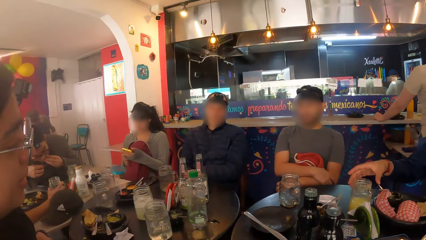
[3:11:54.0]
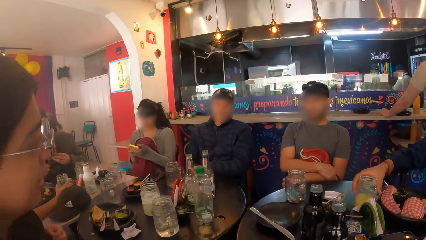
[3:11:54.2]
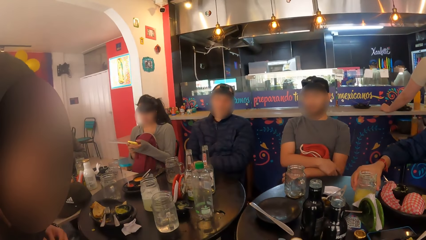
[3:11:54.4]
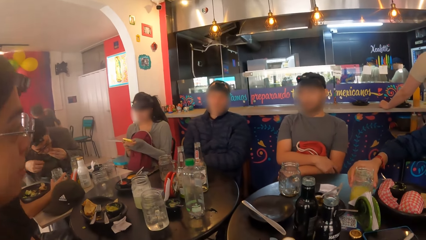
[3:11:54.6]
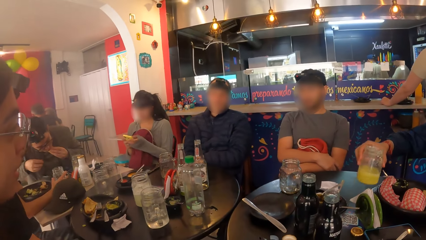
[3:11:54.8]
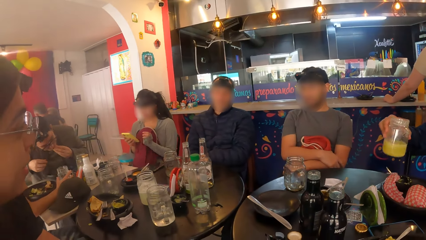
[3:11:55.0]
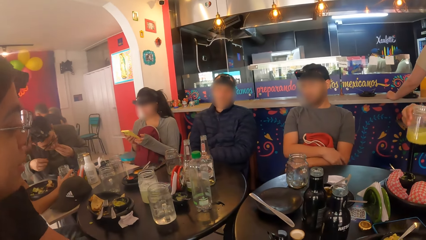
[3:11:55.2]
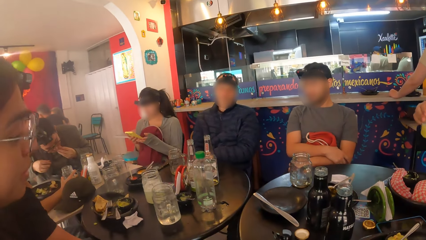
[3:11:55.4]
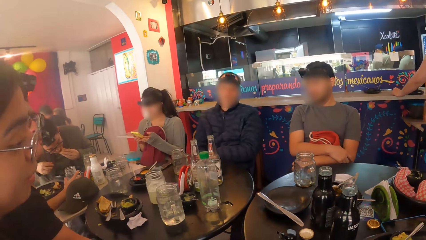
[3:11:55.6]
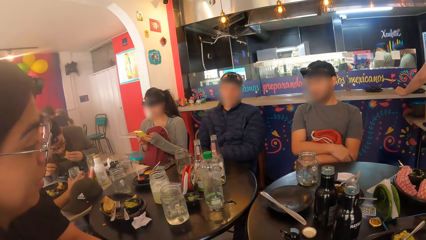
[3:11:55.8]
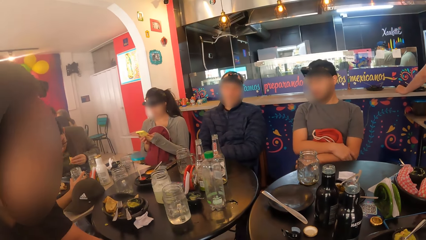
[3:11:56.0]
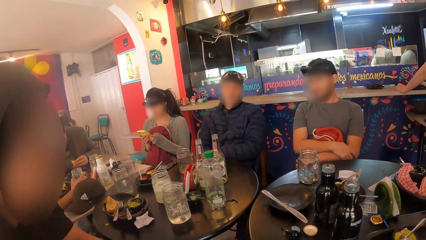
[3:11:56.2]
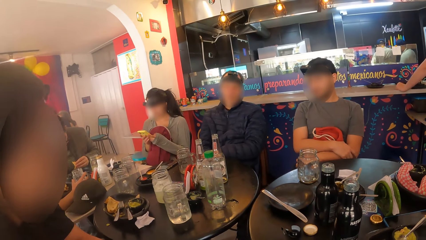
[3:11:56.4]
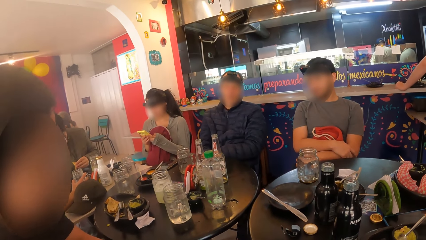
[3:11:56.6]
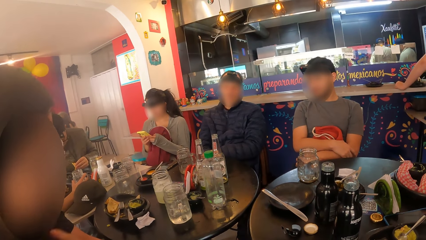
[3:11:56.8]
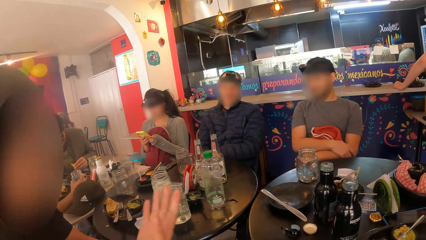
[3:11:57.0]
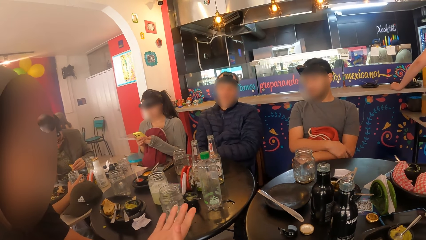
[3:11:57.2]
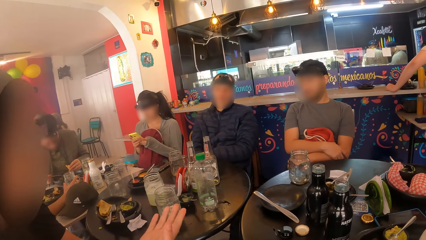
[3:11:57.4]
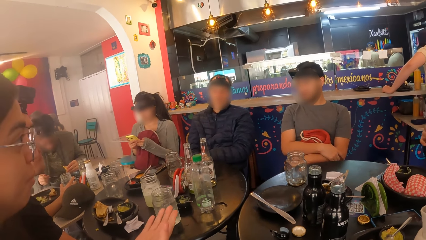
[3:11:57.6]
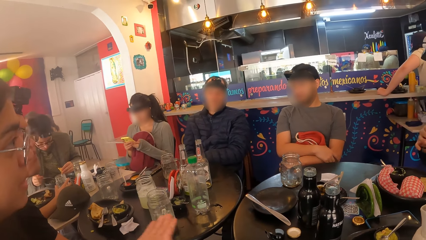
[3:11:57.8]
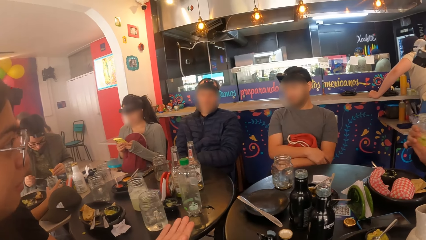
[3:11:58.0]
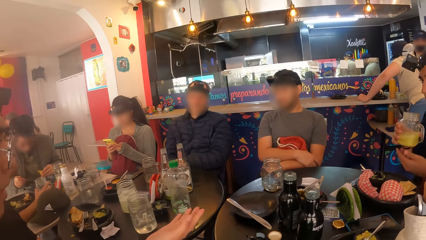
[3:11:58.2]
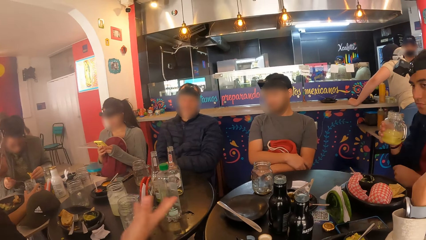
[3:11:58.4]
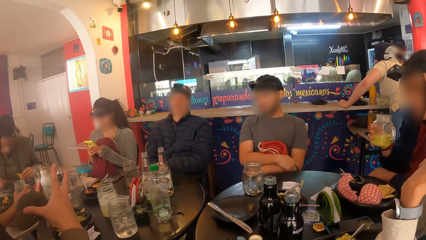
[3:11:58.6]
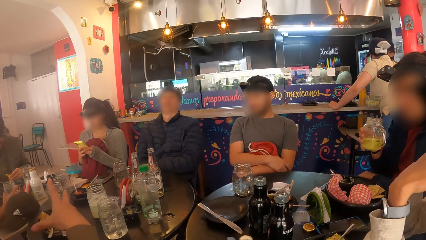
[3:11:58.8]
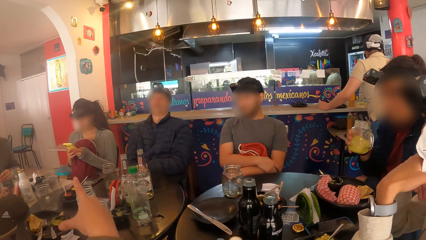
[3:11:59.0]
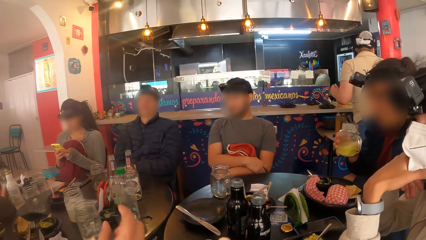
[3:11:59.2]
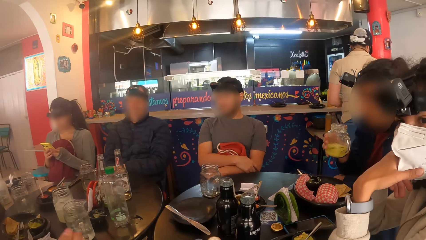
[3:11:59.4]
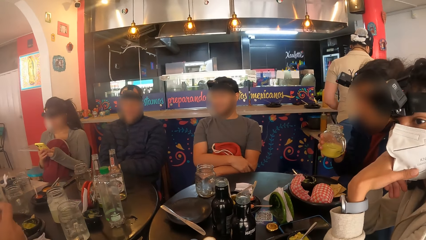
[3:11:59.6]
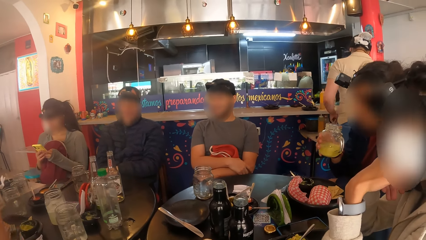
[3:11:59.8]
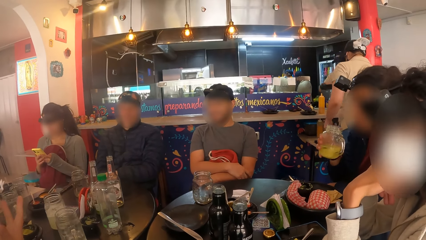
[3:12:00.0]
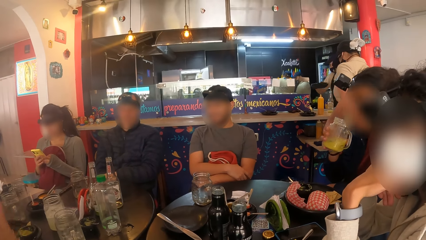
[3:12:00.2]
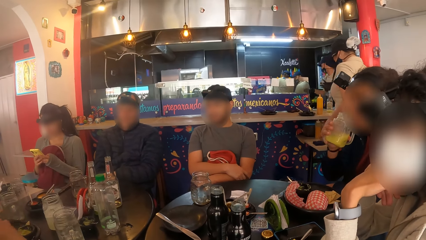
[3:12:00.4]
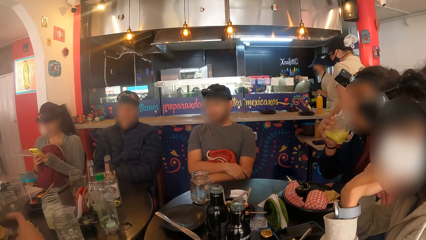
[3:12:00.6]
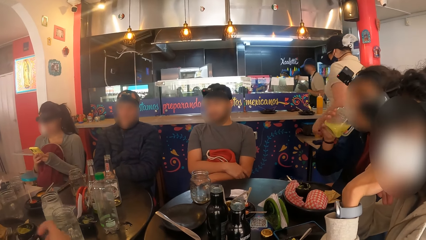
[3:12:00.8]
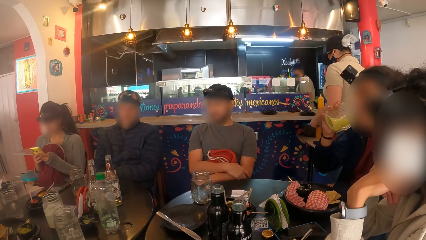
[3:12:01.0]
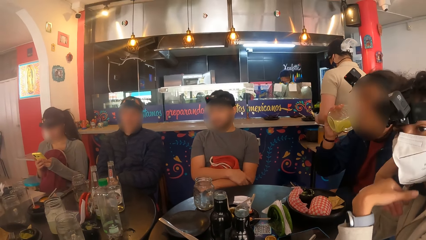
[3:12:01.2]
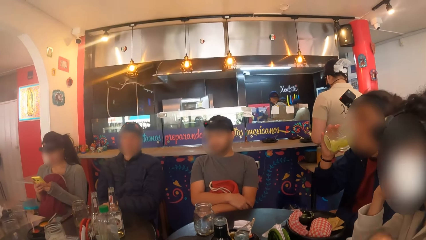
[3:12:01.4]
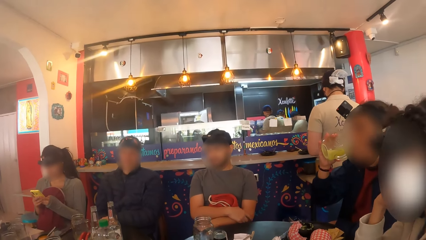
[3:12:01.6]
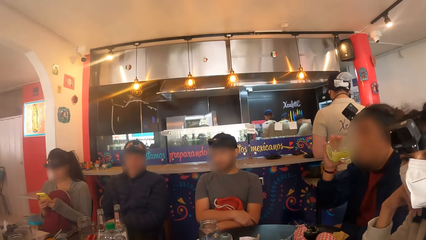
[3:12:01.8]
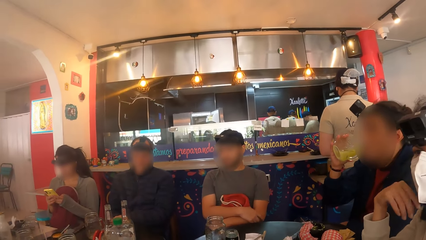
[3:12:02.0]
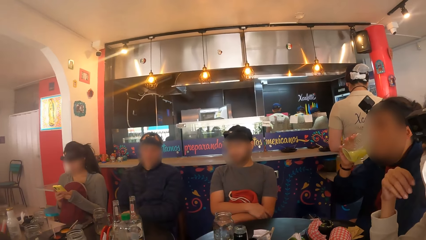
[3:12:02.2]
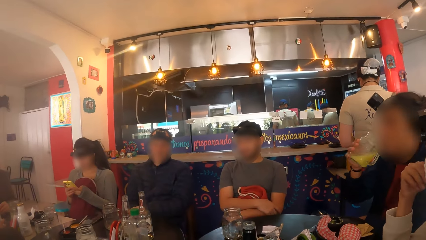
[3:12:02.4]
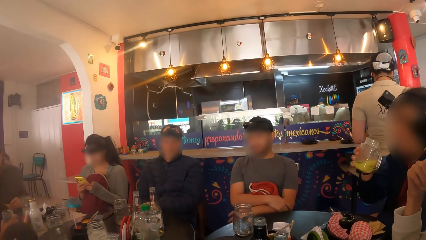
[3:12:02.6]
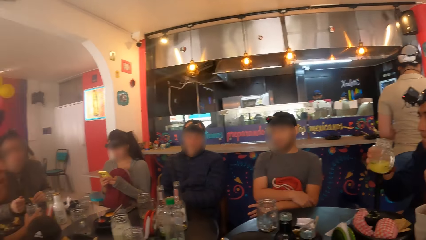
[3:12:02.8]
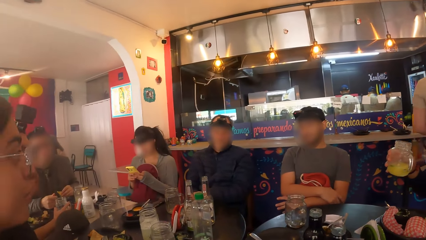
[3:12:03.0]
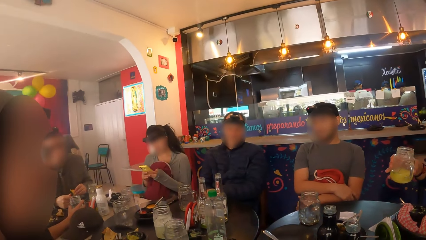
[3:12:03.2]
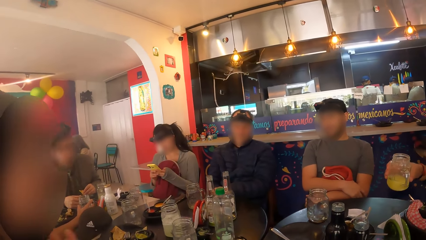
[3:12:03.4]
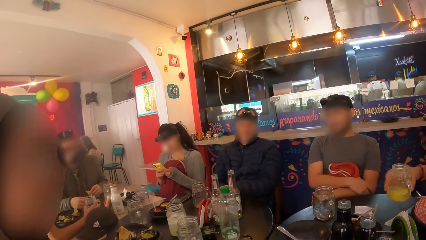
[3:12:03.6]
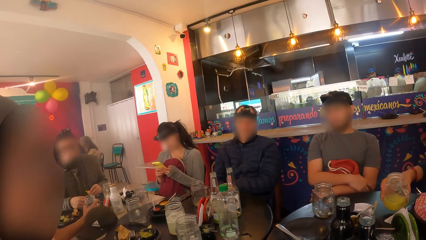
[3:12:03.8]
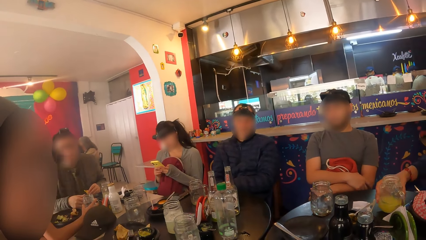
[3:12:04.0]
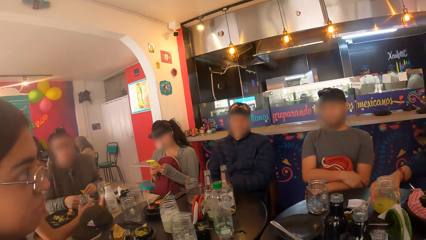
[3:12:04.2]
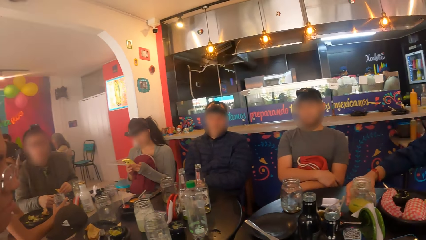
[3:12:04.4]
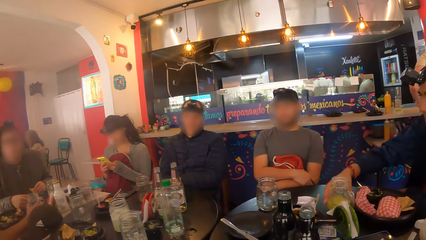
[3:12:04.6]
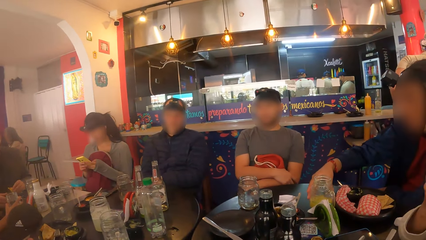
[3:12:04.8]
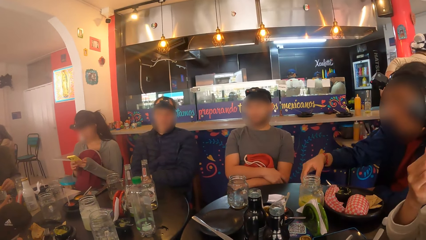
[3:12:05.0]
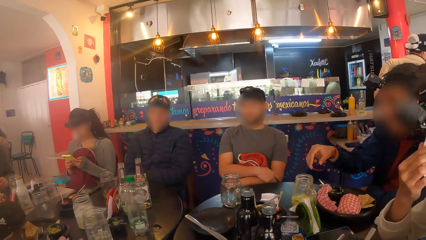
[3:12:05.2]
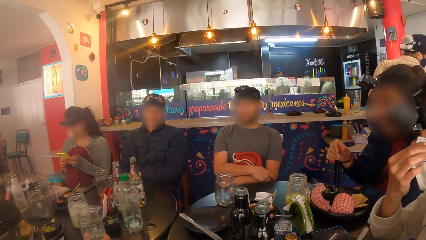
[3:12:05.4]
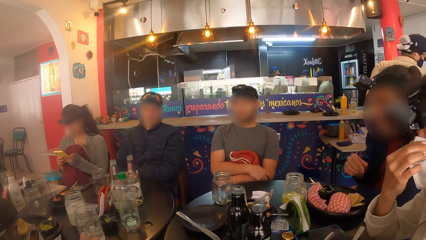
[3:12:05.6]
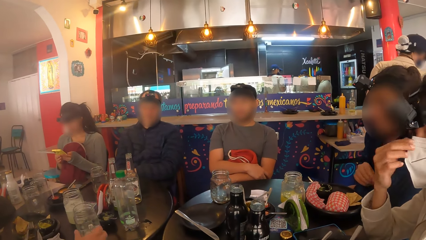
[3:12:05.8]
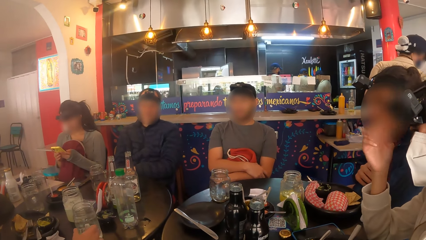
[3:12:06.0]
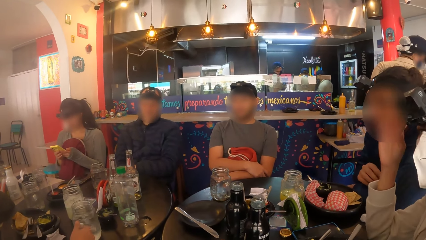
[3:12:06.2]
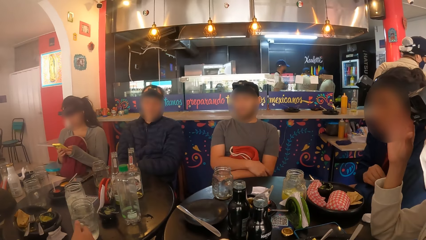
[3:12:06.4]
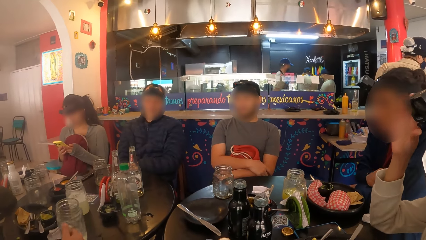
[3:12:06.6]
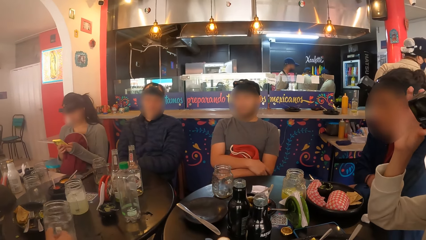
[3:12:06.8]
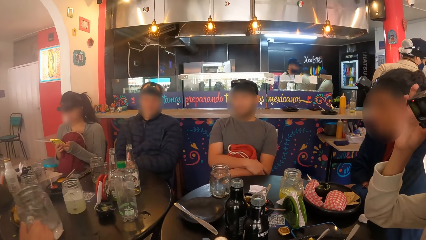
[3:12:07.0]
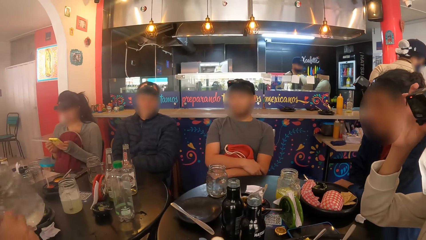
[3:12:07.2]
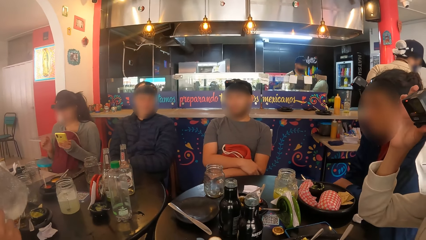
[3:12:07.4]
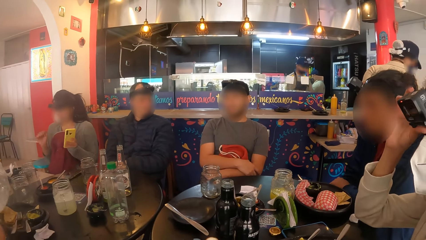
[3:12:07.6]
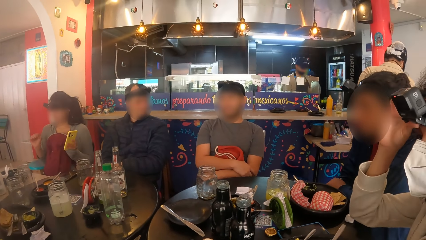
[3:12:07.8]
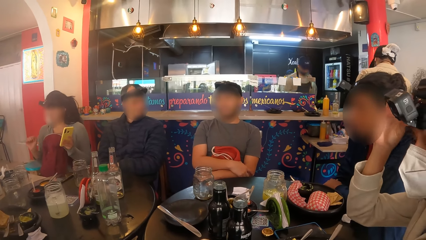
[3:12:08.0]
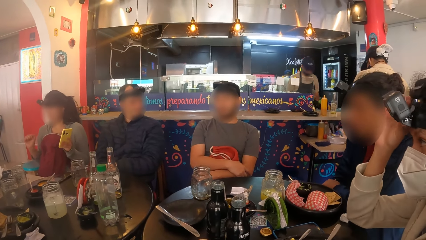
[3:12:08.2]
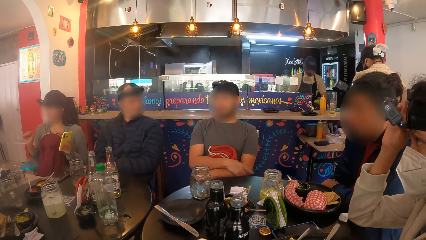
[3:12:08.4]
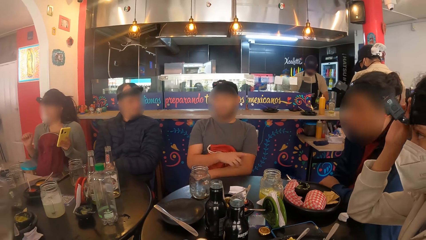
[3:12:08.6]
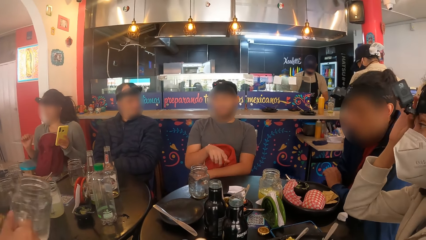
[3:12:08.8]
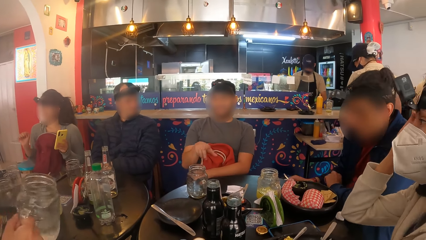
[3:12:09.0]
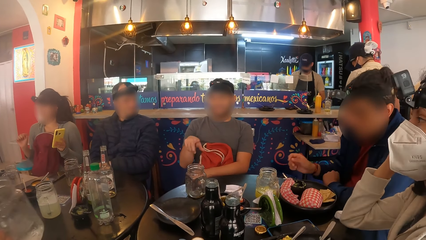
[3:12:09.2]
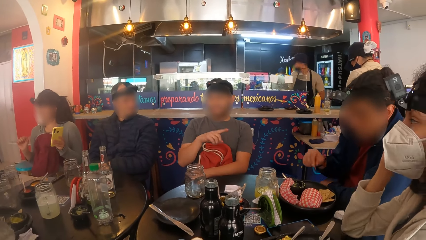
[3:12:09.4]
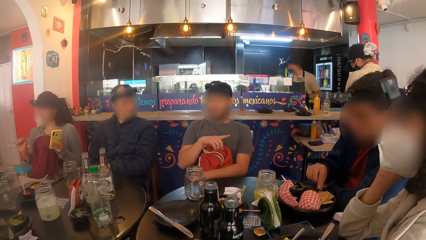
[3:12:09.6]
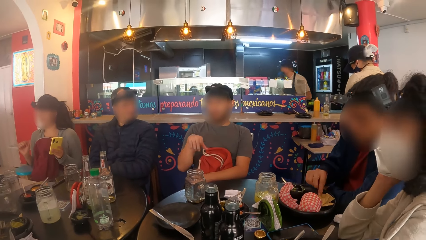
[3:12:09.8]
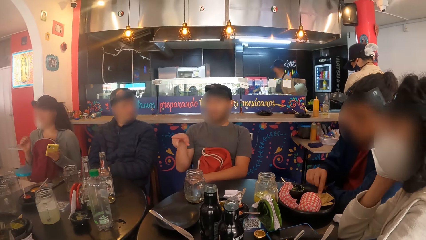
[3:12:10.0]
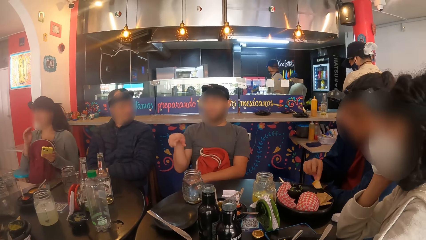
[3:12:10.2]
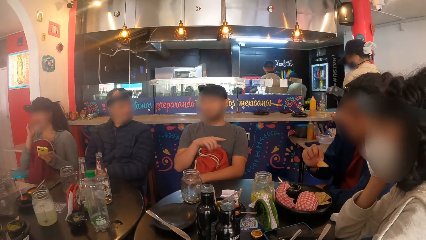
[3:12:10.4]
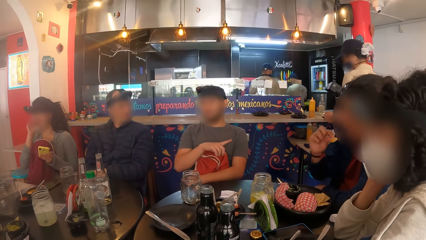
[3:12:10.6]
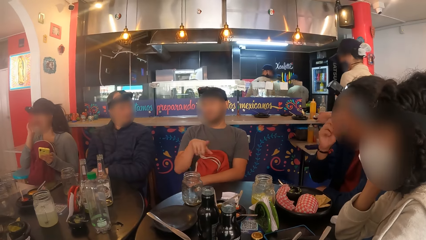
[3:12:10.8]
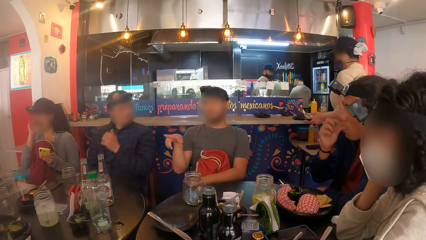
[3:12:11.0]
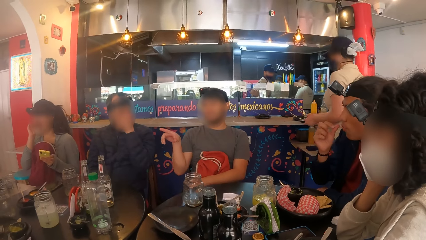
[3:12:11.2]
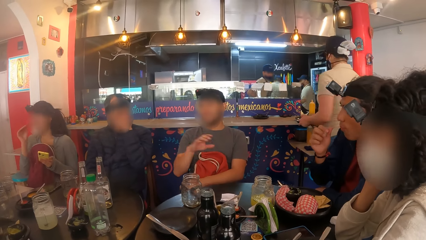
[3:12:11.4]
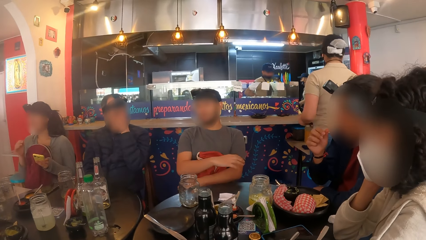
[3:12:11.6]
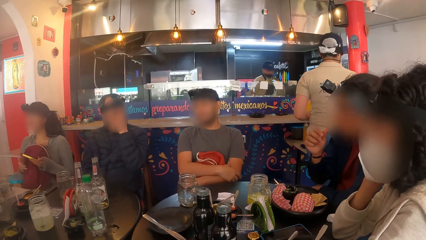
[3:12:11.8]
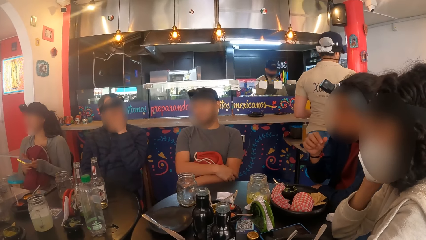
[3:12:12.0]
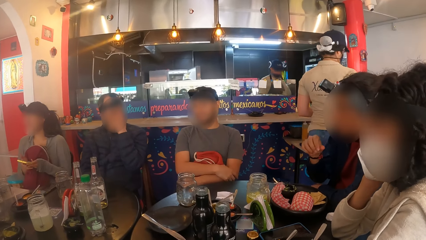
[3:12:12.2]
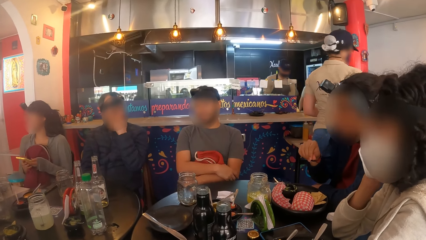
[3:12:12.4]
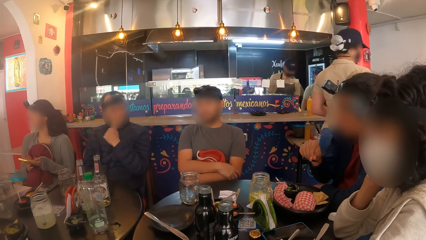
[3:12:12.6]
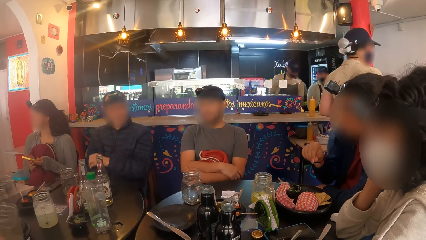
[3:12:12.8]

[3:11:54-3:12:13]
A man picks up the mug on the table with his right hand. A woman presses the phone in her hands. A lady interacts with another man. Another woman converses with the group of people at the table. The first man drinks from the mug in his right hand. The camera wearer looks around a restaurant. The first man drops the mug on the table with his right hand. The other woman picks up the mug on the table with her right hand. The camera wearer looks around the restaurant. The first woman dances on the chair with the phone in her left hand. Another lady adjusts a camera. A third man converses with the group of people at the table. The first man eats with his right hand from the plate on the table. The second man points at the camera wearer.
